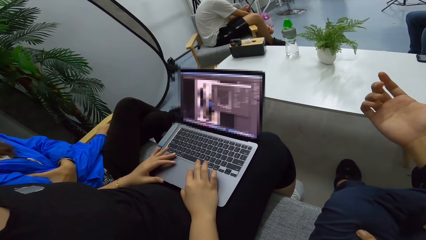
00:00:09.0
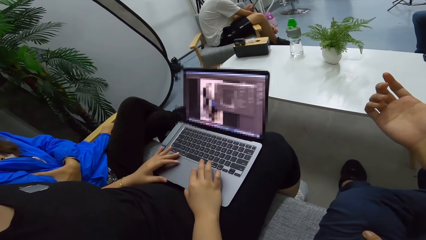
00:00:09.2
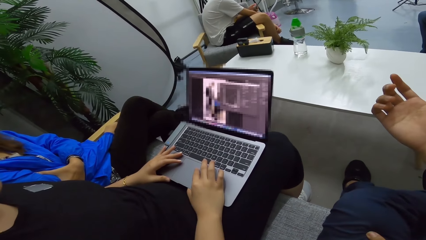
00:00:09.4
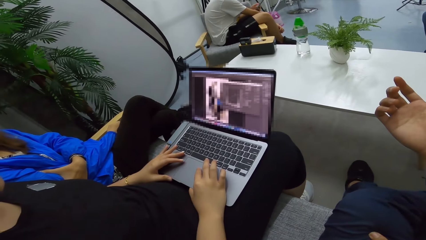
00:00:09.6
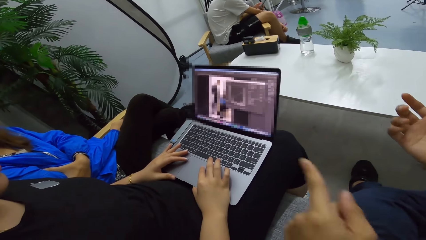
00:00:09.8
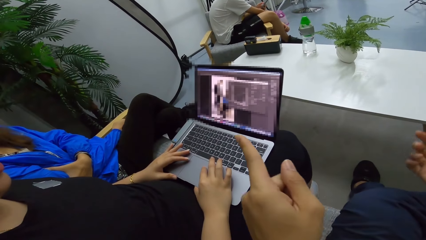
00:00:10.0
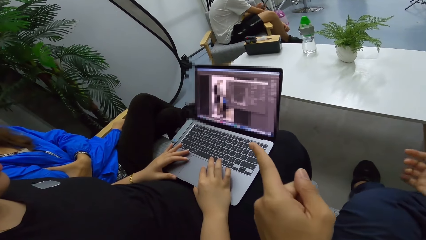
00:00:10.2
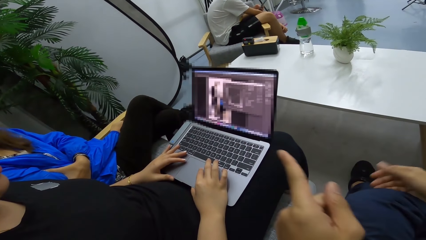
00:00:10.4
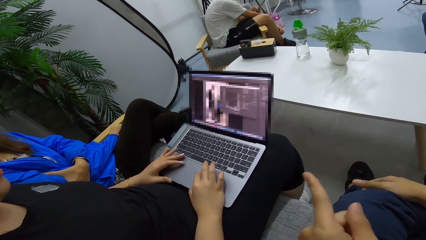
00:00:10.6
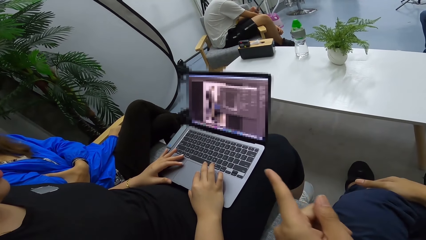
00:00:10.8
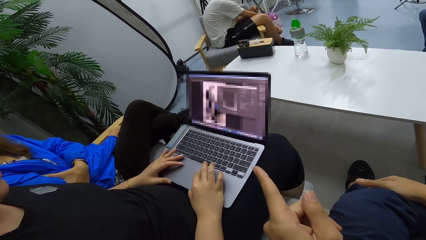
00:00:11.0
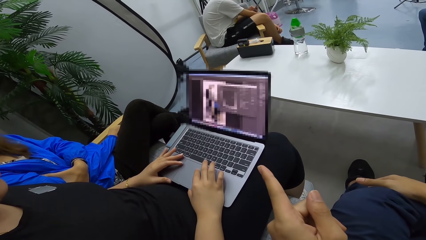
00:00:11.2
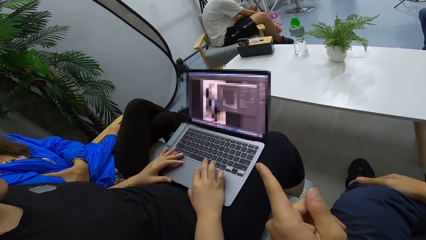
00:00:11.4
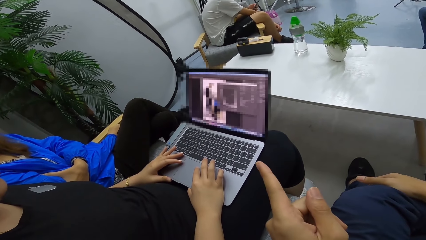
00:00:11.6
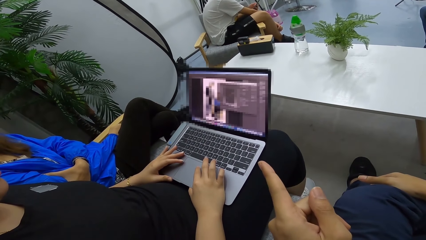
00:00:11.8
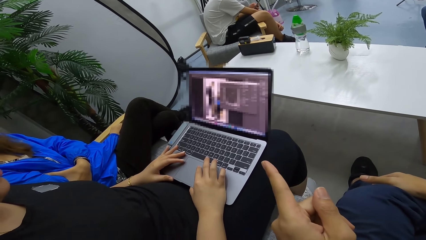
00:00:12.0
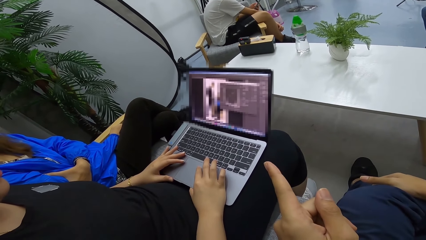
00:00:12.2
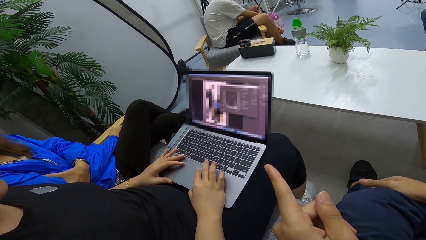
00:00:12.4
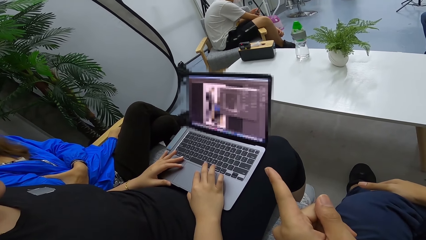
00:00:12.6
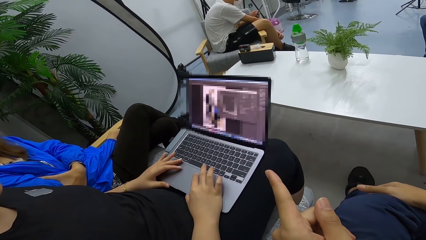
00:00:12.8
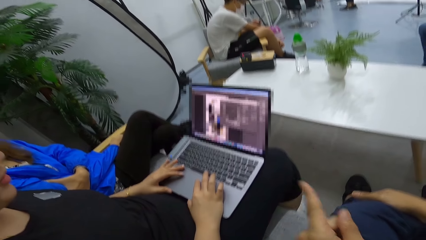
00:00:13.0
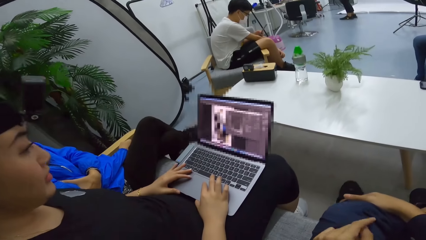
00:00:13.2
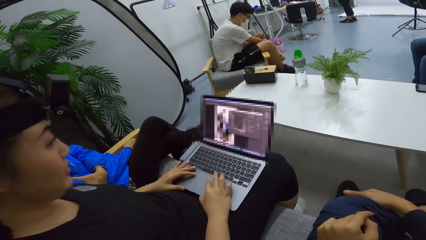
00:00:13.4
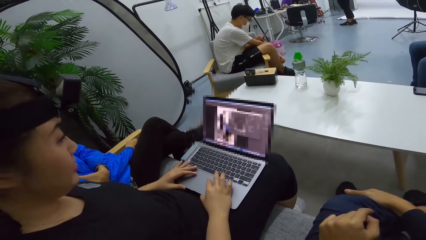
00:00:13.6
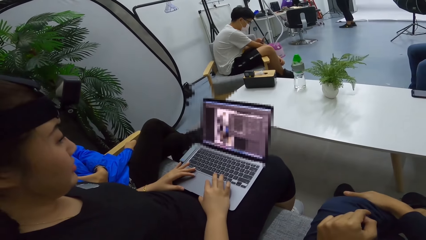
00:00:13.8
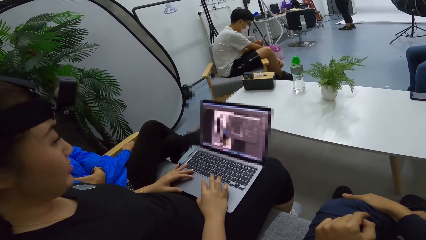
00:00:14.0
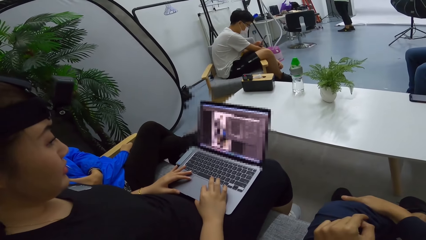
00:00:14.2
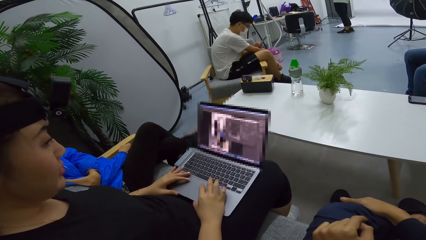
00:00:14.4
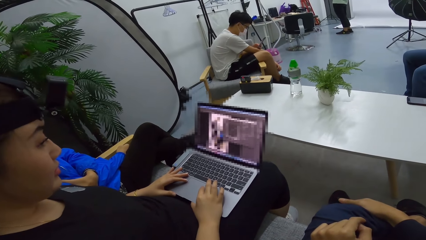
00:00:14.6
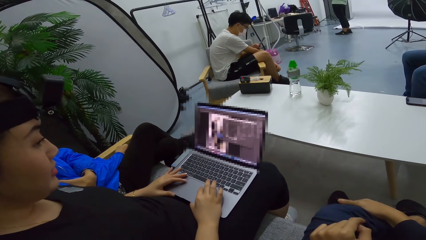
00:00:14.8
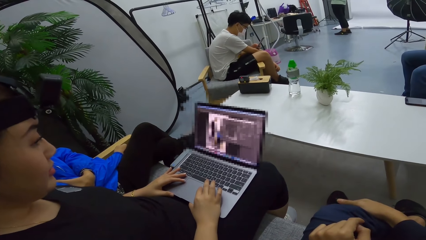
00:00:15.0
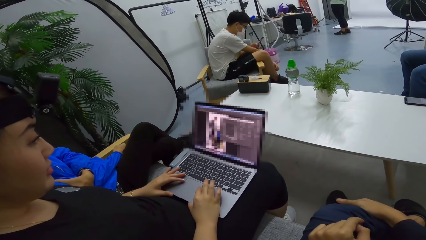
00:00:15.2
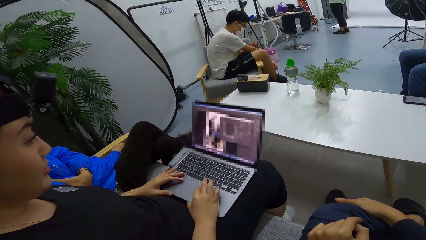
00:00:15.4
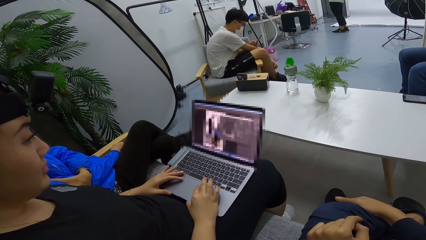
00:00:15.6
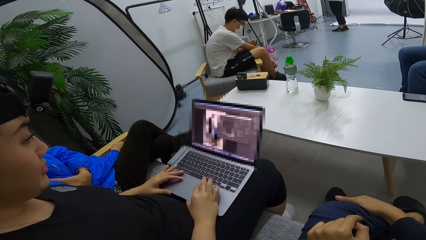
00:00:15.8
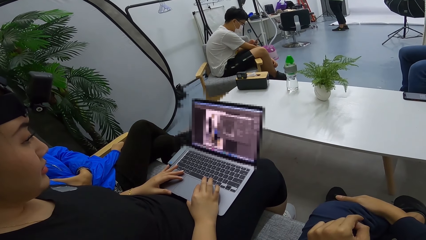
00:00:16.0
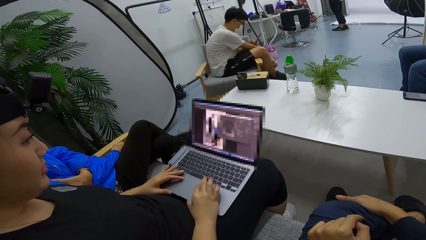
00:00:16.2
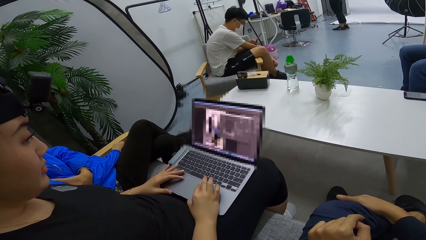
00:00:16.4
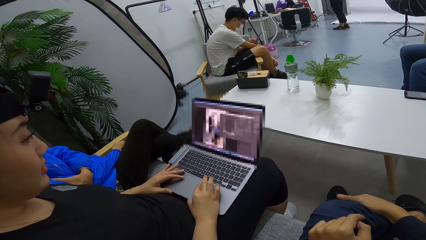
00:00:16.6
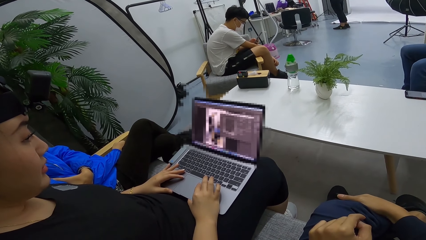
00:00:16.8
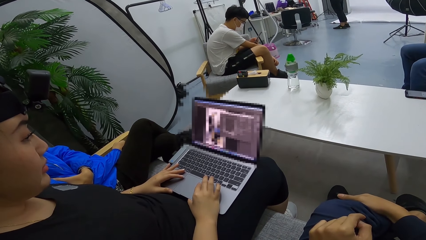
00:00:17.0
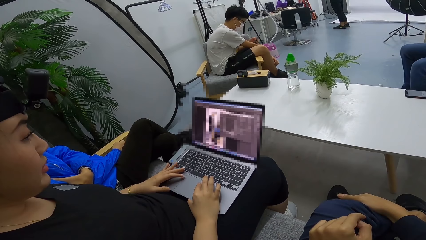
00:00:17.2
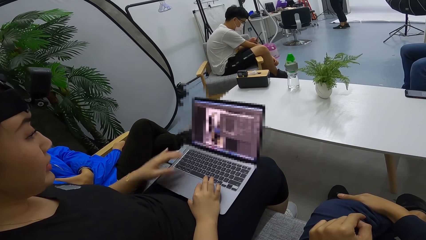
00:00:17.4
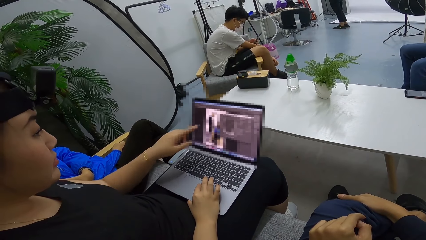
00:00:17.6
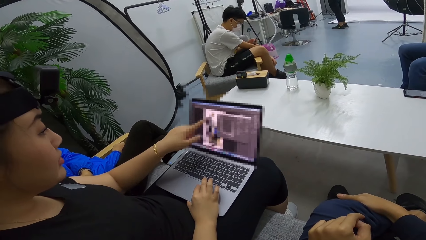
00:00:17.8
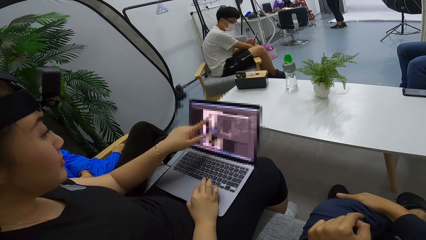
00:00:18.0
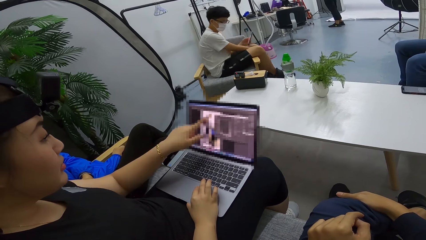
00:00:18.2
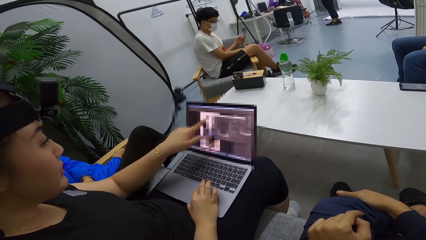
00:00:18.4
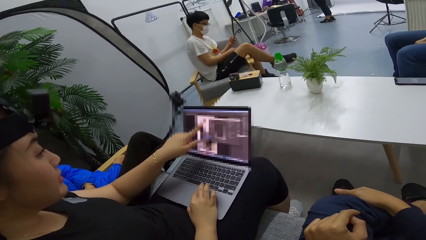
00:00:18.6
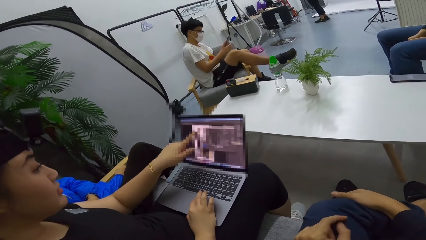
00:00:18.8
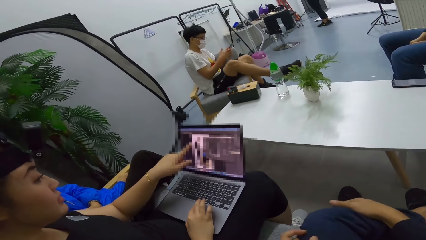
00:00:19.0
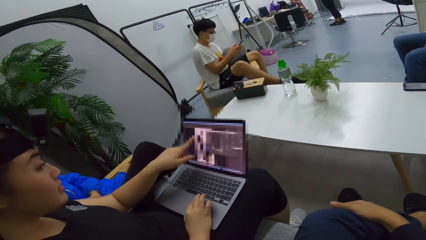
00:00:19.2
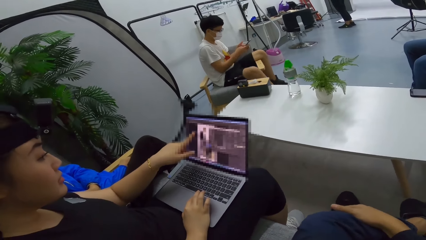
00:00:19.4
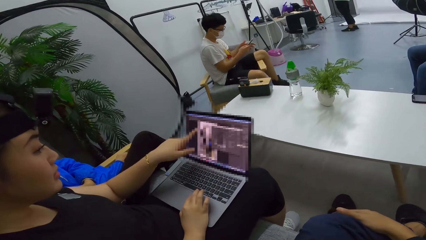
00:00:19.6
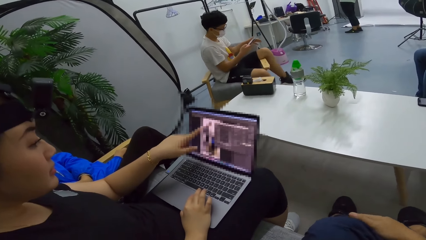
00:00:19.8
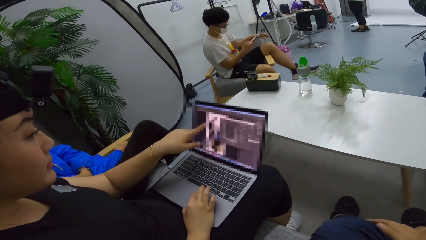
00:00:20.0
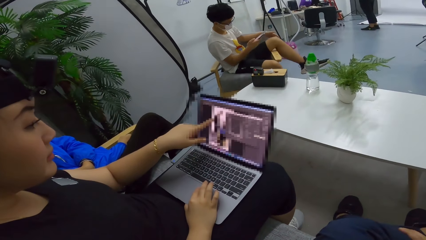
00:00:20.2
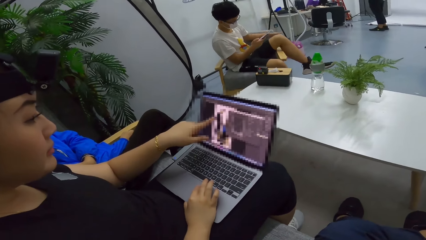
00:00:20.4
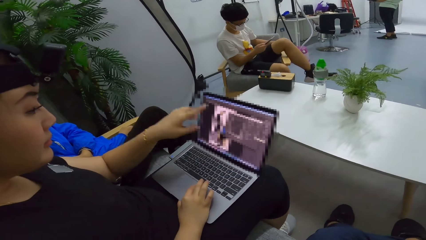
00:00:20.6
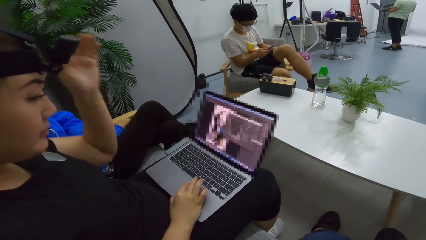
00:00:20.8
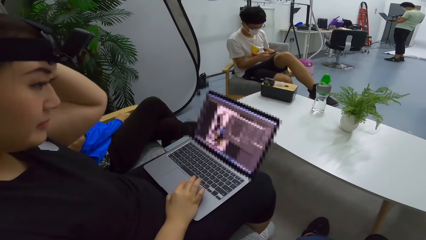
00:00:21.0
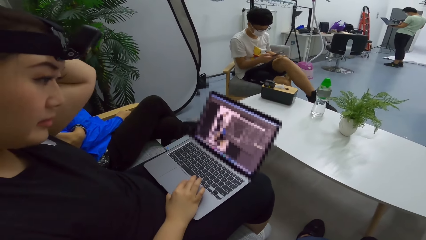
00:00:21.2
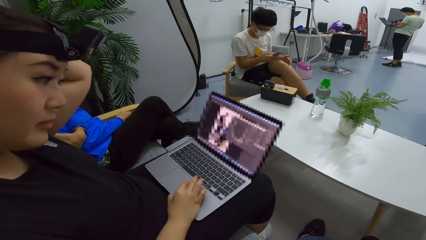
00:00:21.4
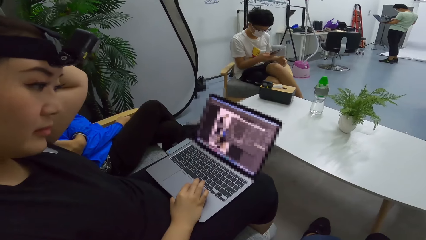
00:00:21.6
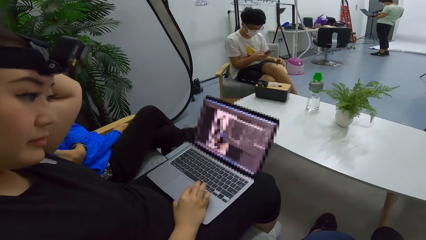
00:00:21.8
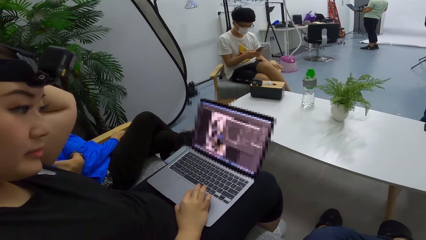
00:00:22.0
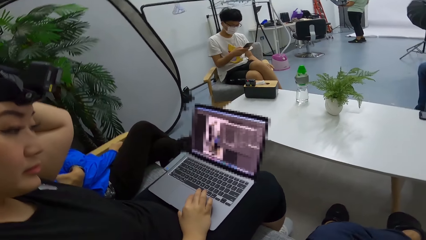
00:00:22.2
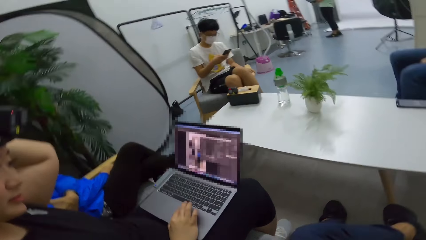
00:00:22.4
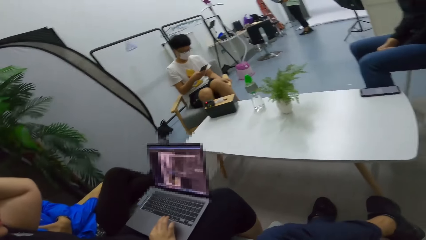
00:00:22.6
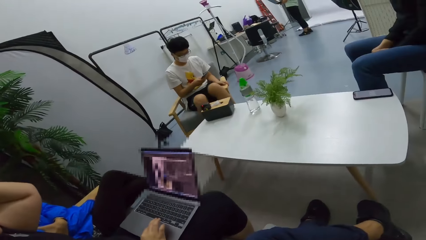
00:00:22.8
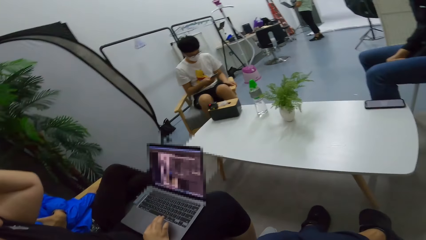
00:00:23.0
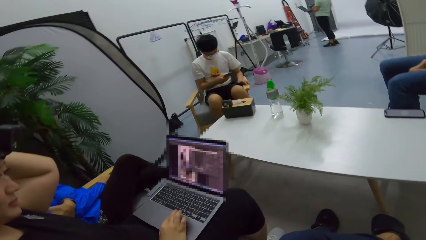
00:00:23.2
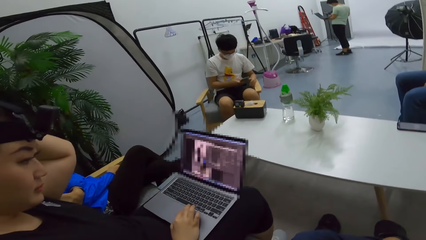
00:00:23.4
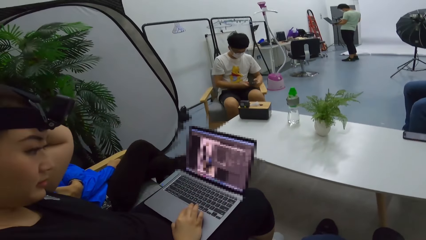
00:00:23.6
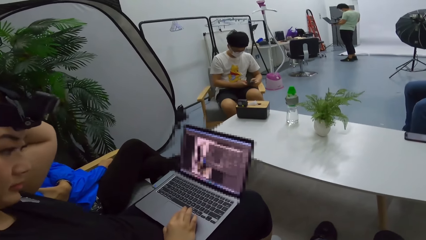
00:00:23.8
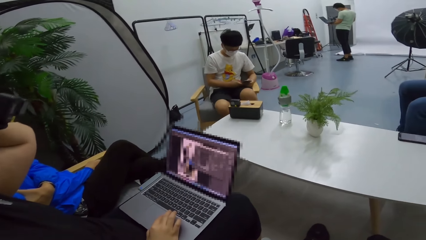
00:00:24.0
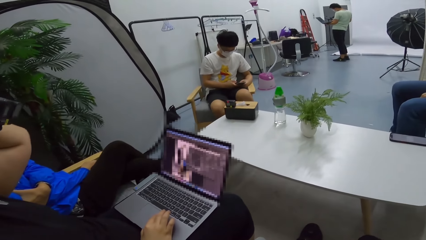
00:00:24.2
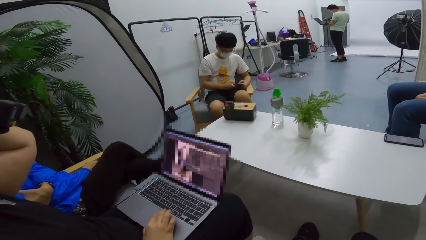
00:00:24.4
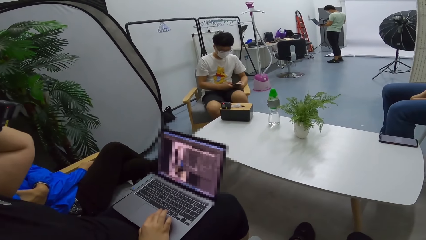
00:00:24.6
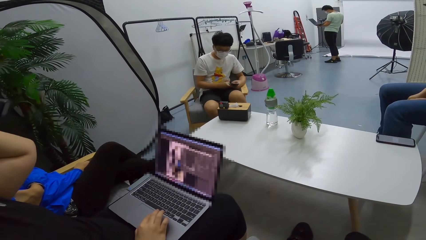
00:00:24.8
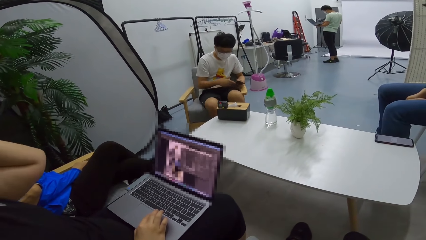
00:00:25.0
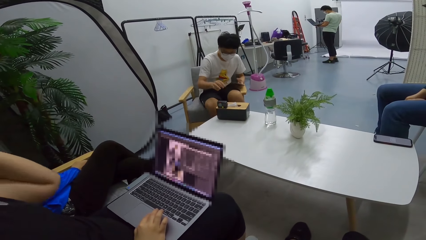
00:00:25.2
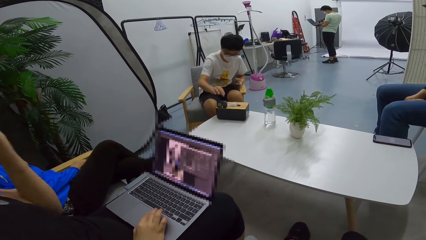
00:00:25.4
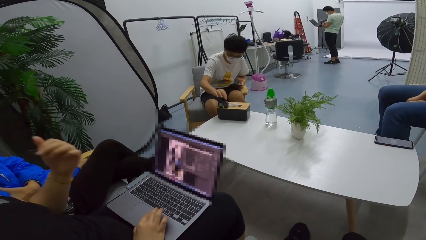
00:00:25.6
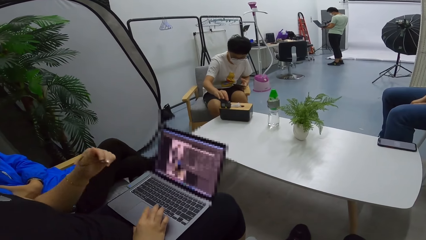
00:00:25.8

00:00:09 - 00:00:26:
The camera wearer gestures with hands. A man demonstrates using hands. A woman operates a laptop. The woman touches the head. The woman scratches hair.
